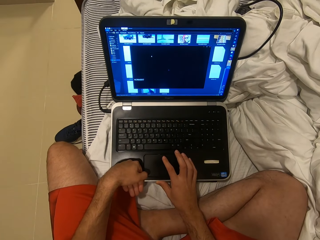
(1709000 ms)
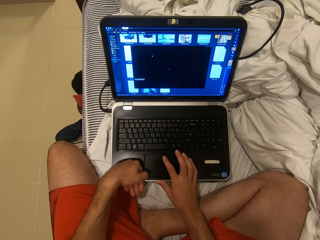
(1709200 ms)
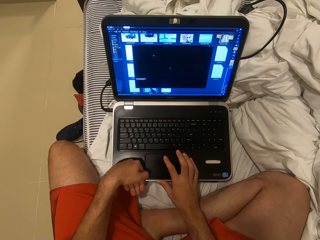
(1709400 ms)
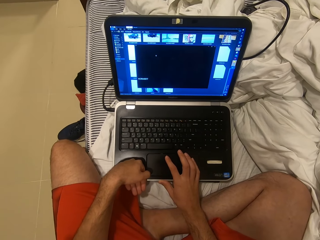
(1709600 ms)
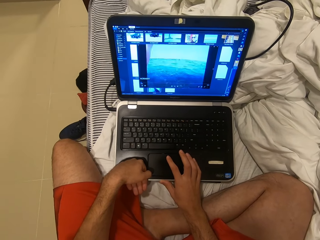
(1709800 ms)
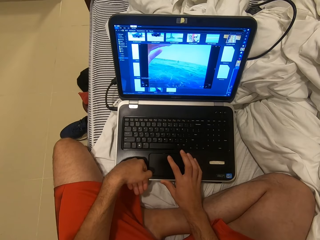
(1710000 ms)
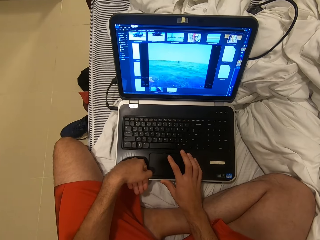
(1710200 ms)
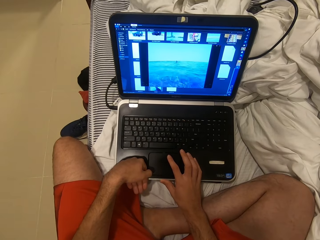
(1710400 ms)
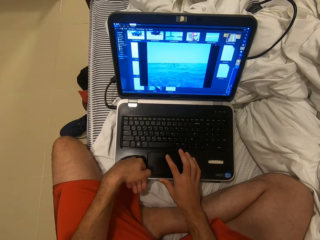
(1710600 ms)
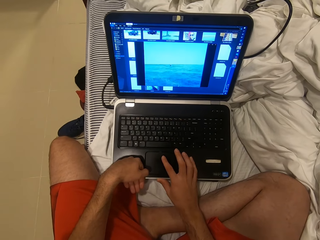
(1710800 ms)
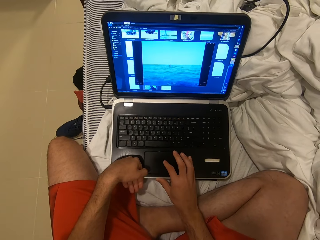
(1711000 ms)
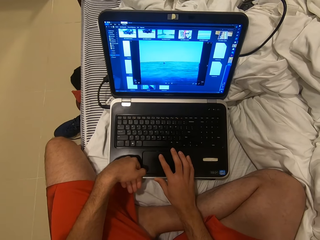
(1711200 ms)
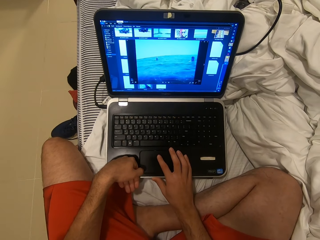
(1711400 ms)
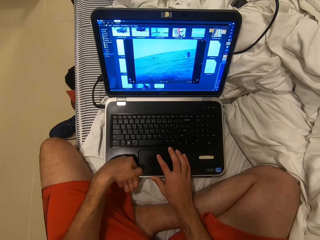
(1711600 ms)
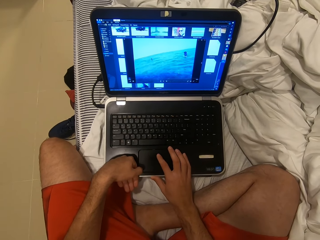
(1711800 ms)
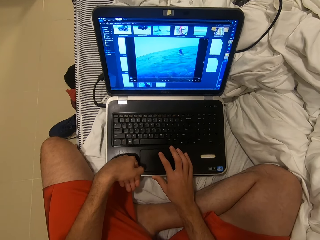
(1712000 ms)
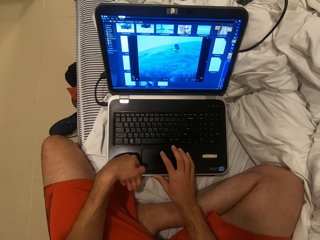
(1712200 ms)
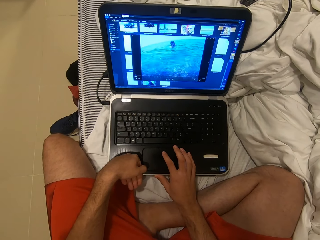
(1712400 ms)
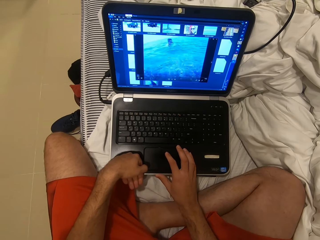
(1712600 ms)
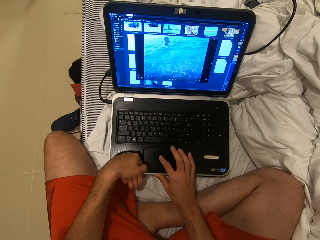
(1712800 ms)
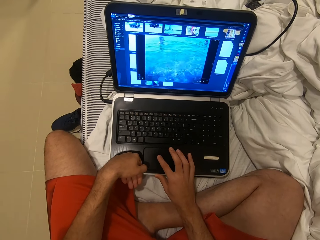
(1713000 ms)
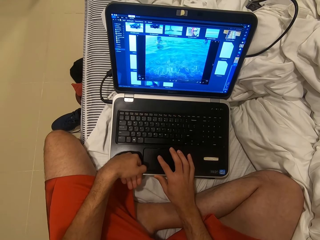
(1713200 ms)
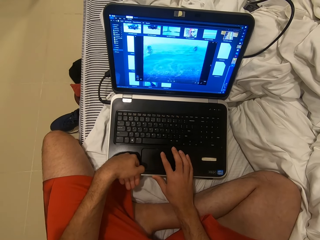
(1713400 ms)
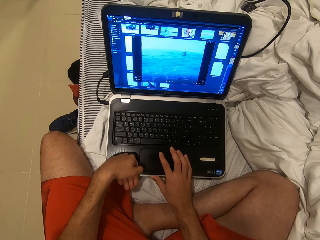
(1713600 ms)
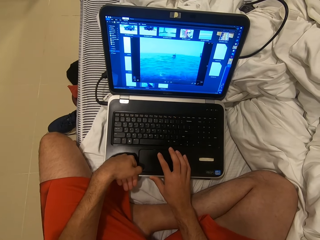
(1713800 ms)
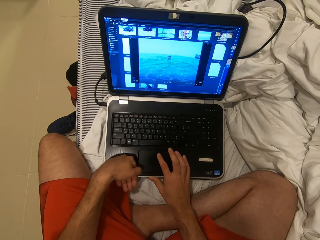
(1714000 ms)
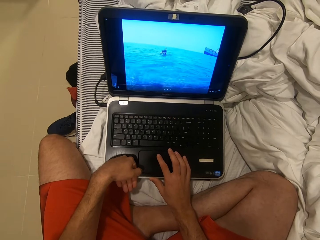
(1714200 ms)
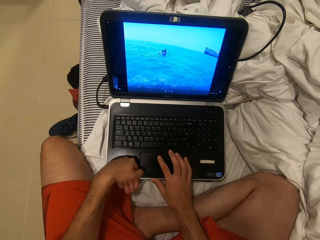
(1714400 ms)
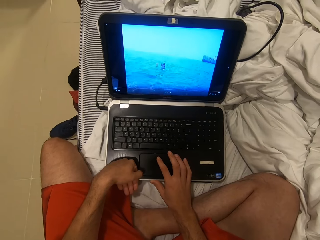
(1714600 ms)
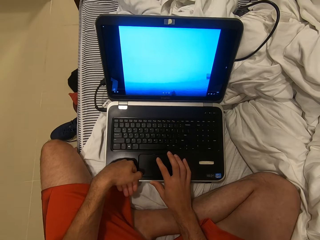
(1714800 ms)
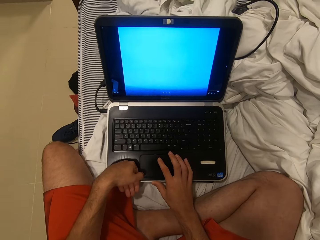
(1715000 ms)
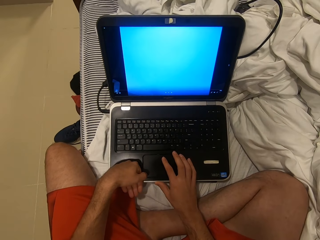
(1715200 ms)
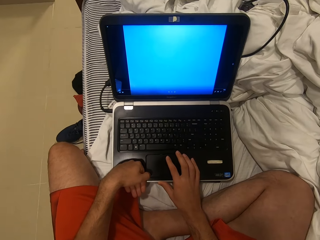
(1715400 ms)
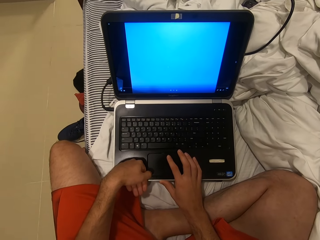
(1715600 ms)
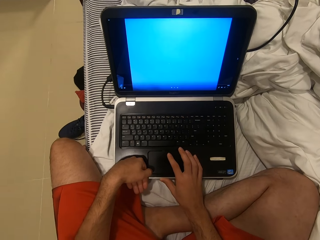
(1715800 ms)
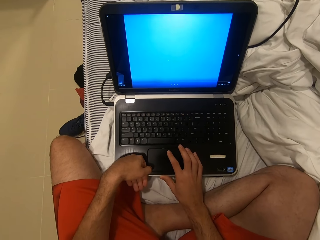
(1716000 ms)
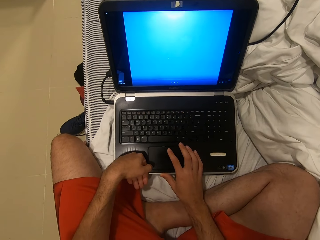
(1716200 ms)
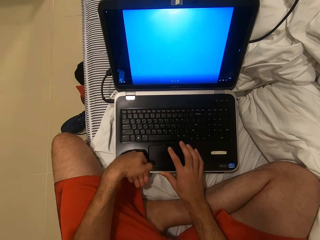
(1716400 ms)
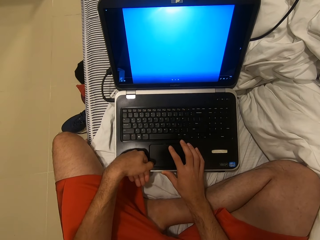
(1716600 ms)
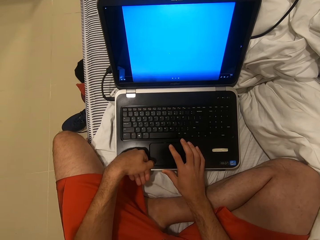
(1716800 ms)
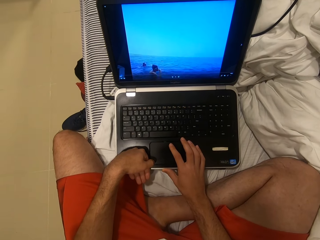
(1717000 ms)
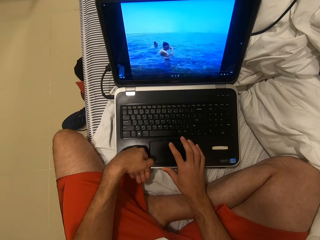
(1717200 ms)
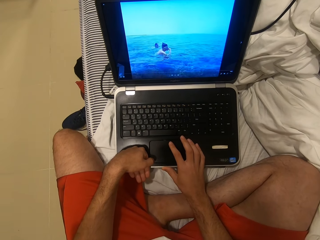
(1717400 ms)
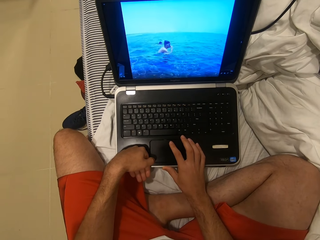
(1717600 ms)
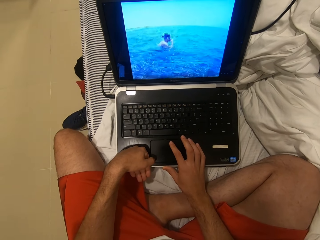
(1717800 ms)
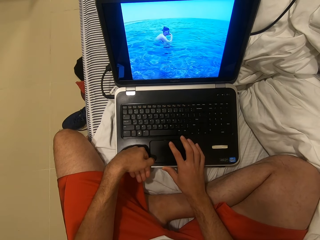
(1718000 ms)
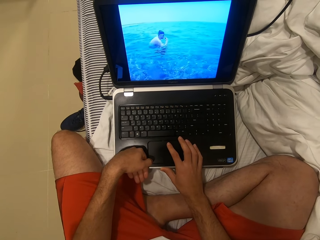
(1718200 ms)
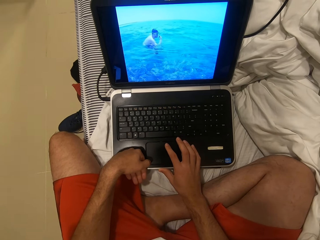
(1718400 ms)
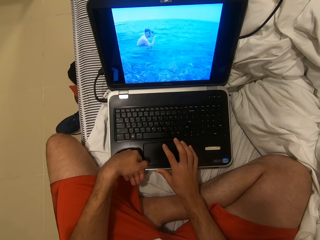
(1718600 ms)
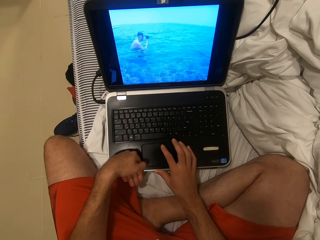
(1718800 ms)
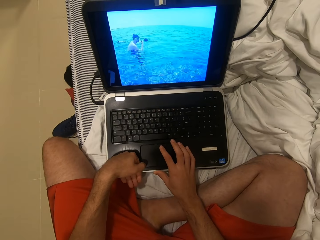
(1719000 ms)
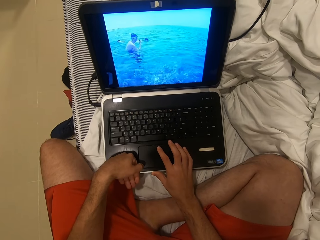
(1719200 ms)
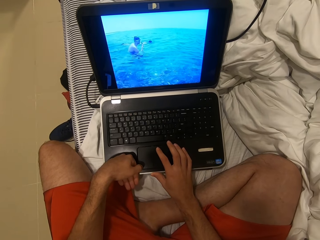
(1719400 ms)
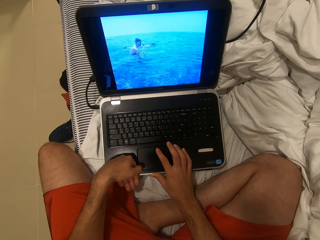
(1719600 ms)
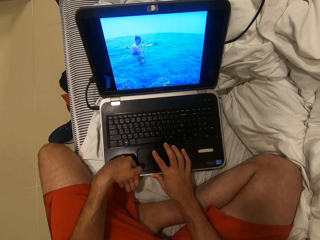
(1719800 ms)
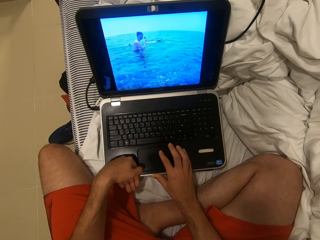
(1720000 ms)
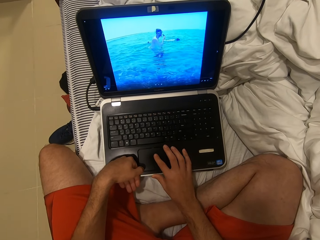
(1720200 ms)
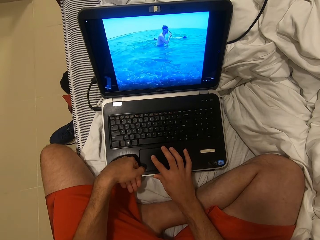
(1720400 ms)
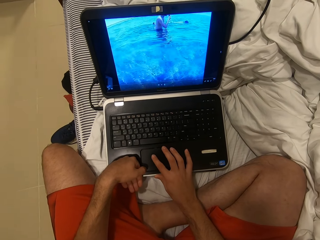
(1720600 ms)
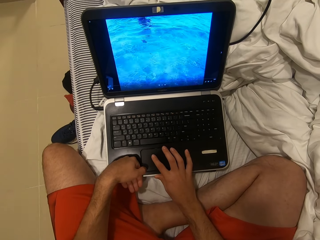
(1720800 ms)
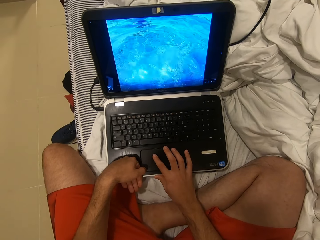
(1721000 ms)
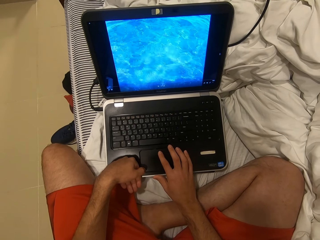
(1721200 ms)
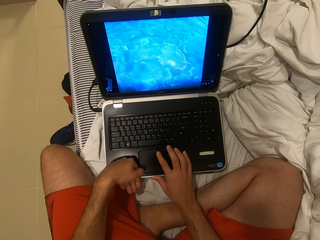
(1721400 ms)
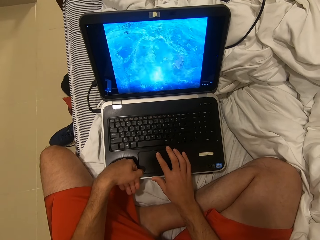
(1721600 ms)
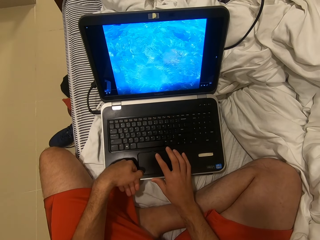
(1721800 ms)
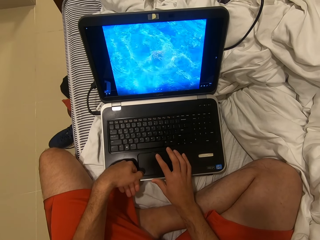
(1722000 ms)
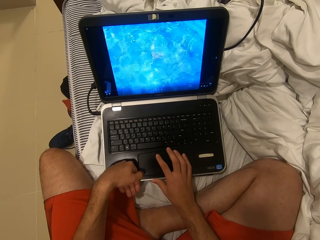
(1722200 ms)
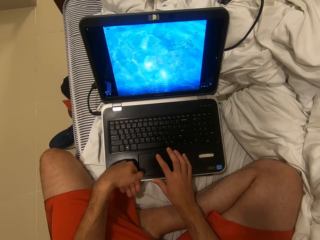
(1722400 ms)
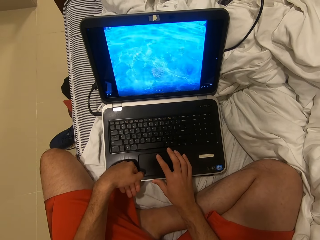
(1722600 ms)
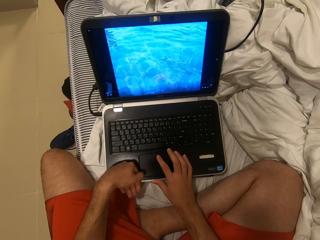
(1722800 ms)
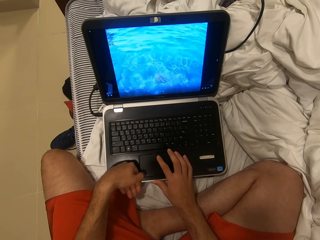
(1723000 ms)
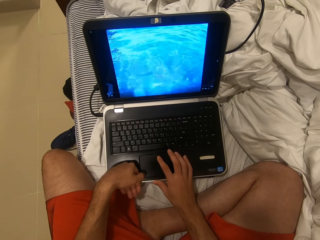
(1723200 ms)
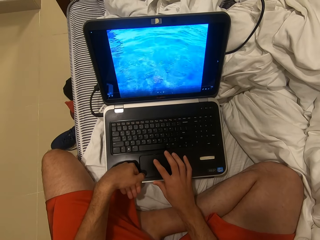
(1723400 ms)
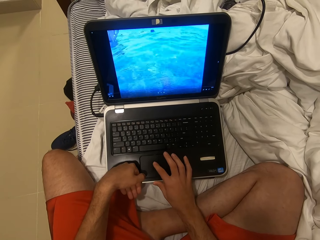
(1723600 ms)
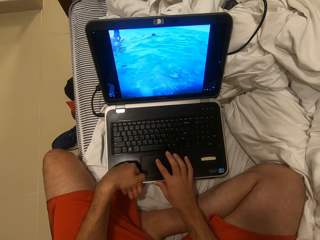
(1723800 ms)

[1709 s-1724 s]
The camera wearer scrolls on the laptop. They watch a video on the laptop. They scroll on the laptop.

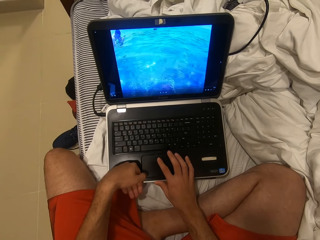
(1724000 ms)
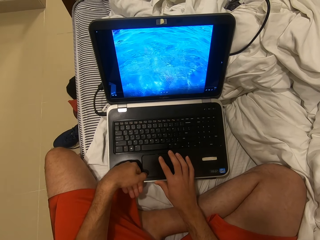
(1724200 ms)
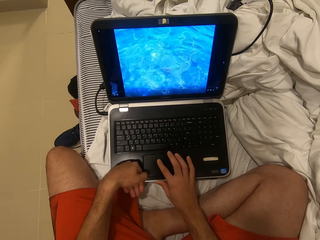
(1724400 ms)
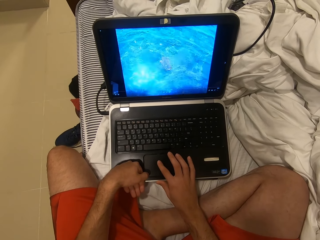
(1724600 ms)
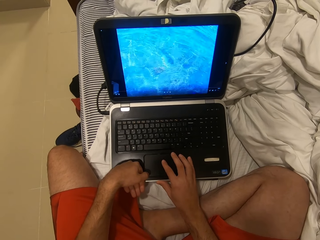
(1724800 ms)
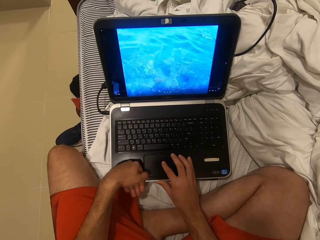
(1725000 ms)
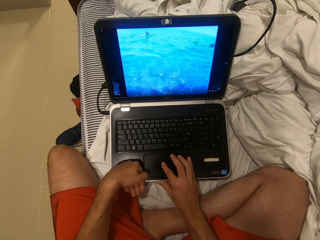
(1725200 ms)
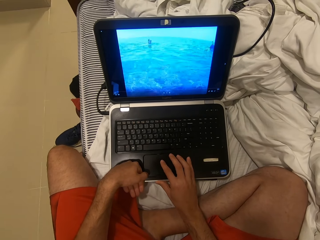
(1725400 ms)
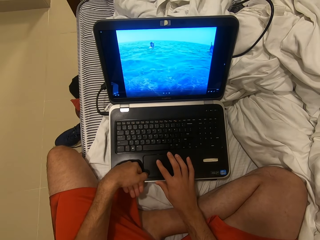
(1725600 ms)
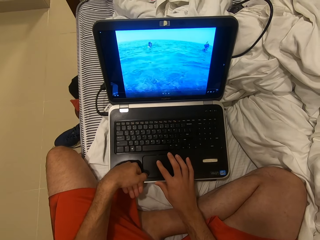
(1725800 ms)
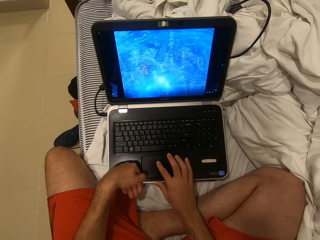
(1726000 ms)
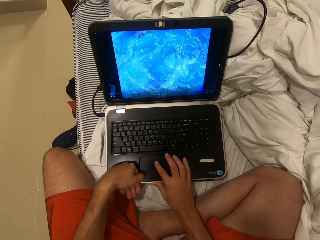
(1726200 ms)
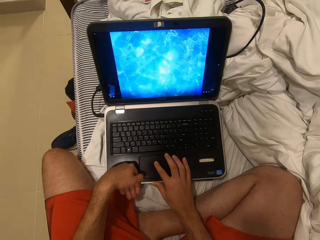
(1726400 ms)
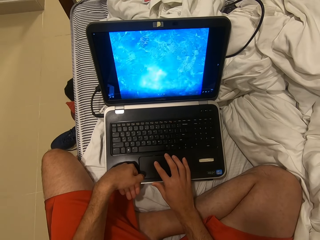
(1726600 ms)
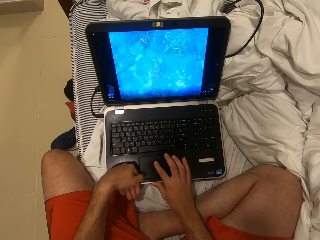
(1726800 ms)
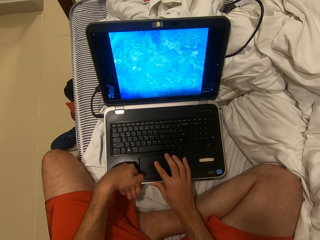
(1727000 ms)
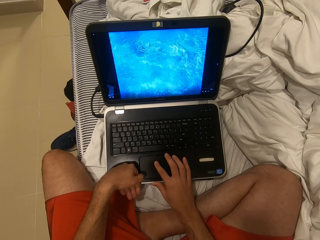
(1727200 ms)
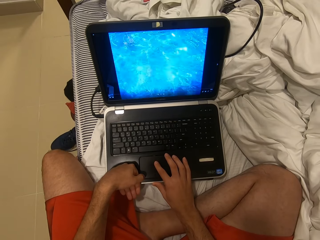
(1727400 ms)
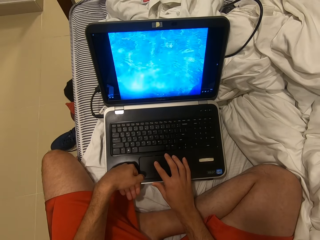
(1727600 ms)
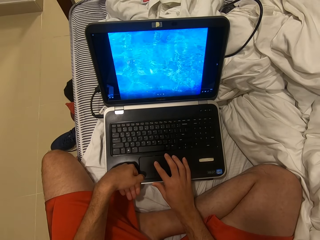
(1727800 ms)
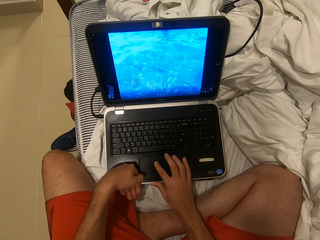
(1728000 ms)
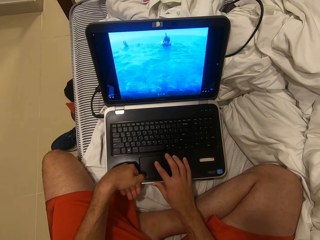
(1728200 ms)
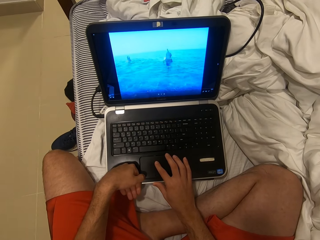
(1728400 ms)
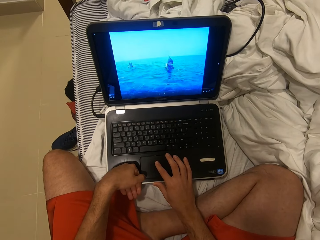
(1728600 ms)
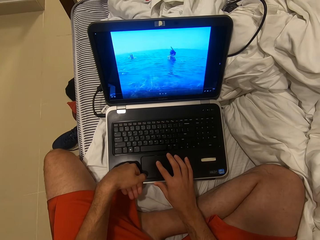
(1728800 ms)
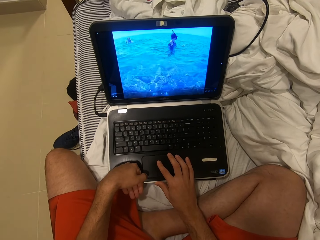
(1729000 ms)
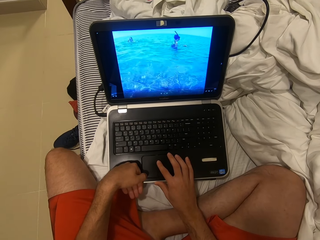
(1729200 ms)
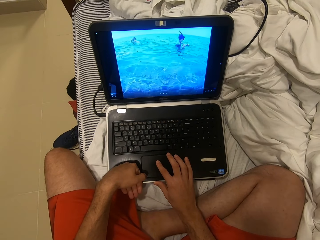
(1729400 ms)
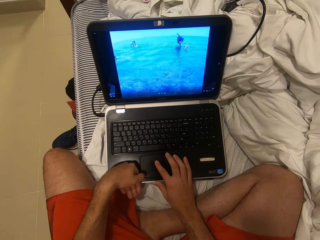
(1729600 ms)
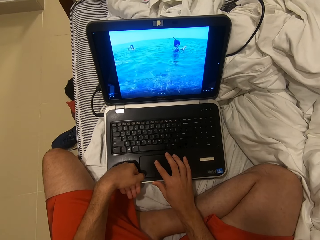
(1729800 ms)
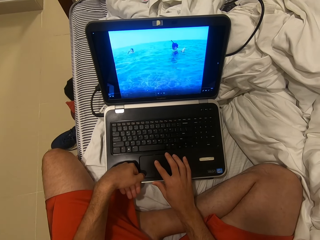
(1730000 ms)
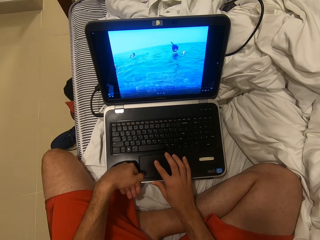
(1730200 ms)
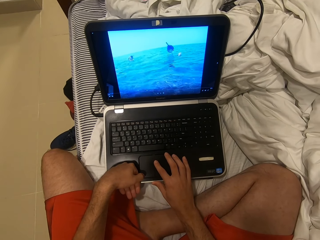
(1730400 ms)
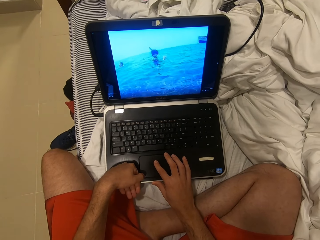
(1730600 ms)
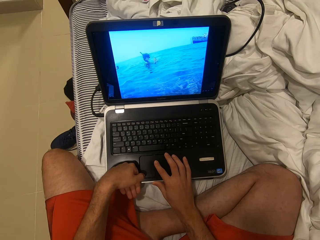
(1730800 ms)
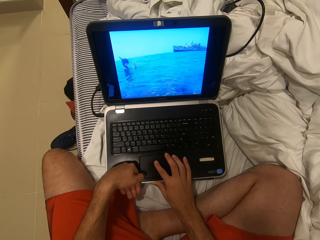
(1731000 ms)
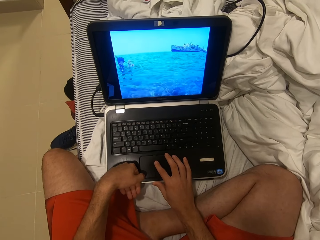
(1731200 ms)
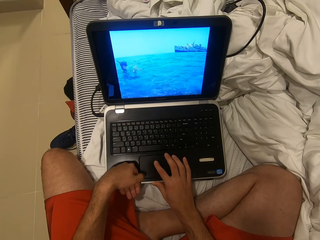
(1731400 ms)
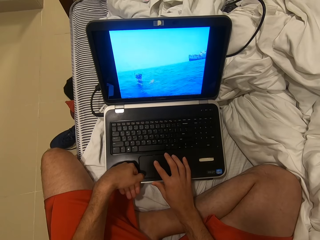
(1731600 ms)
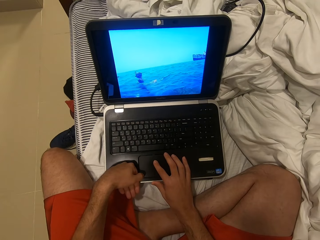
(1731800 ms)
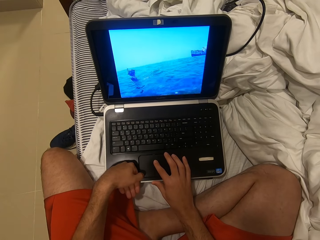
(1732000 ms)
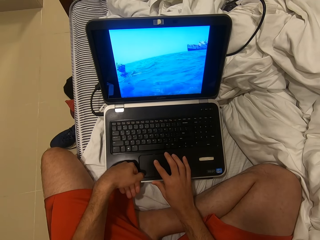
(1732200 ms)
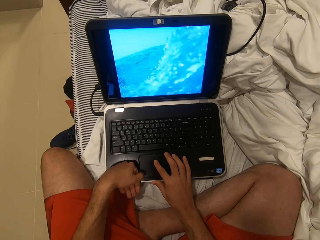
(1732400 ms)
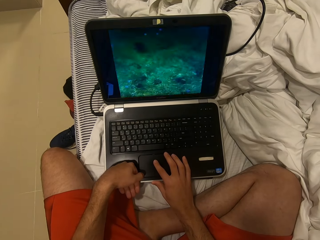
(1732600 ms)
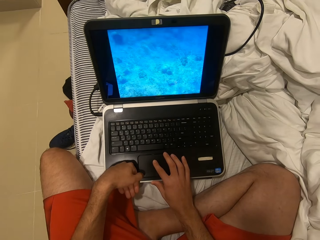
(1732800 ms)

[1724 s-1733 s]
The camera wearer watches a video on the laptop.
